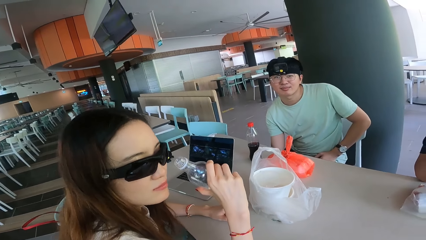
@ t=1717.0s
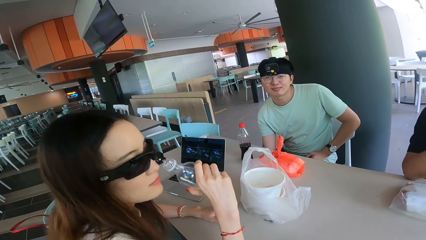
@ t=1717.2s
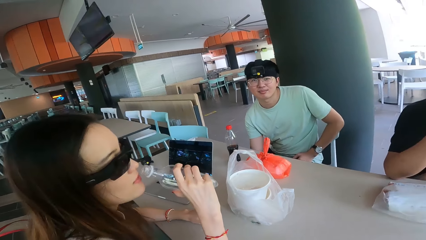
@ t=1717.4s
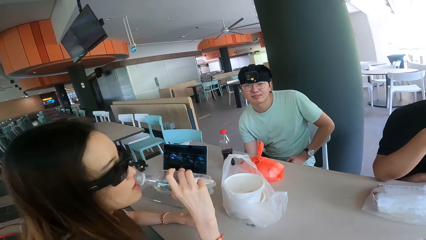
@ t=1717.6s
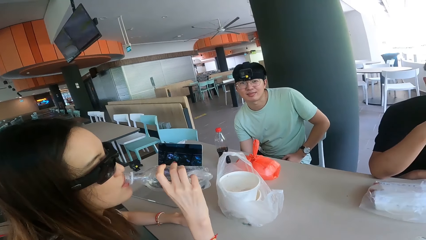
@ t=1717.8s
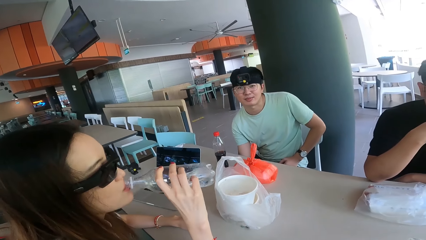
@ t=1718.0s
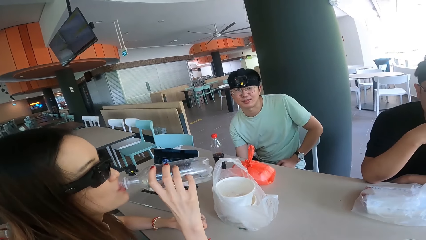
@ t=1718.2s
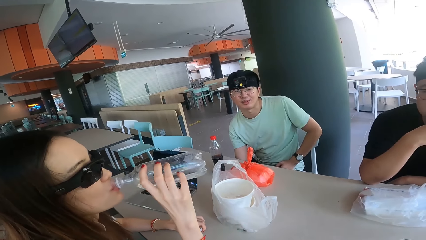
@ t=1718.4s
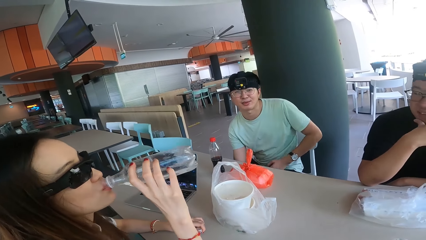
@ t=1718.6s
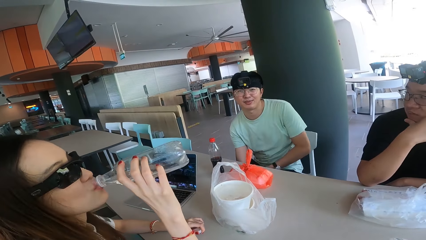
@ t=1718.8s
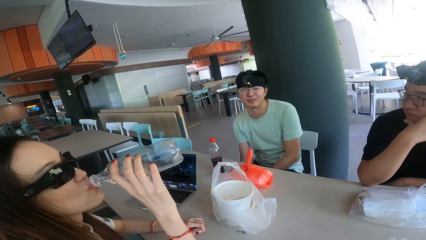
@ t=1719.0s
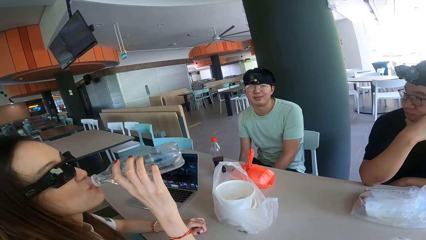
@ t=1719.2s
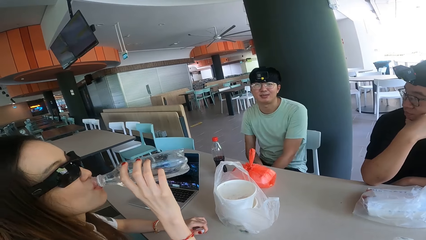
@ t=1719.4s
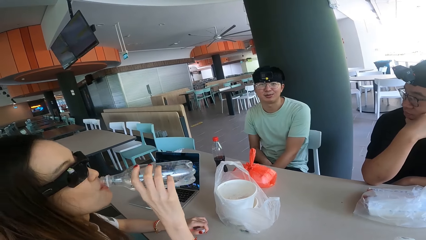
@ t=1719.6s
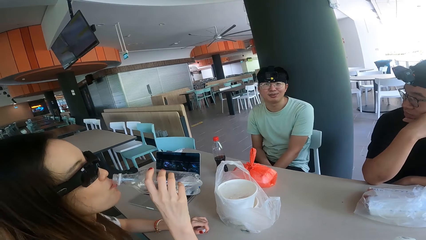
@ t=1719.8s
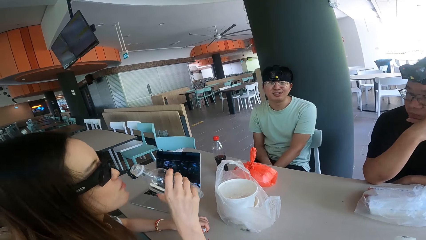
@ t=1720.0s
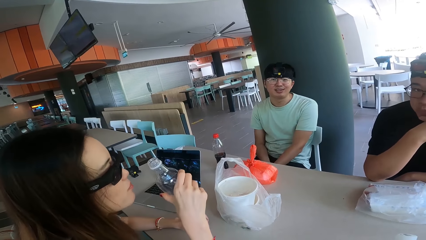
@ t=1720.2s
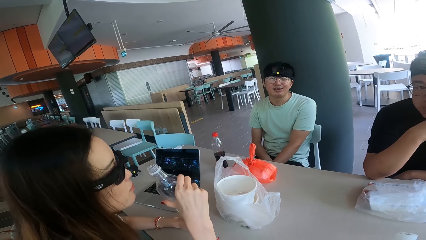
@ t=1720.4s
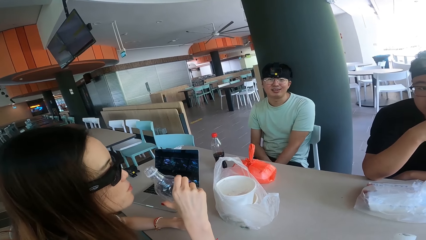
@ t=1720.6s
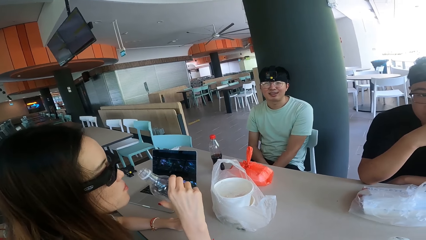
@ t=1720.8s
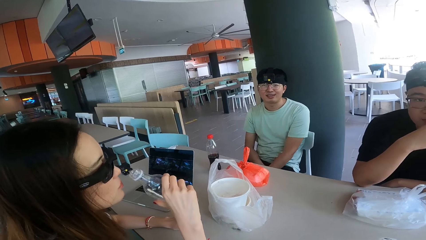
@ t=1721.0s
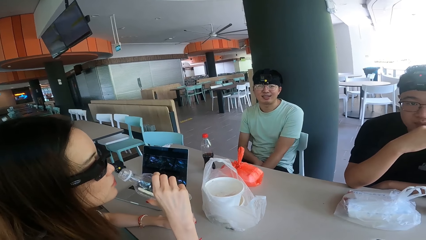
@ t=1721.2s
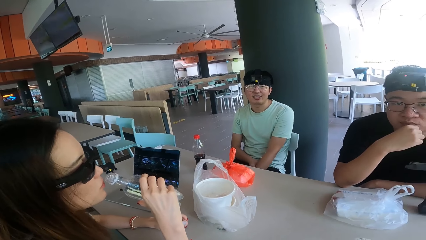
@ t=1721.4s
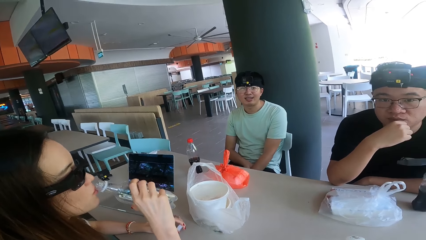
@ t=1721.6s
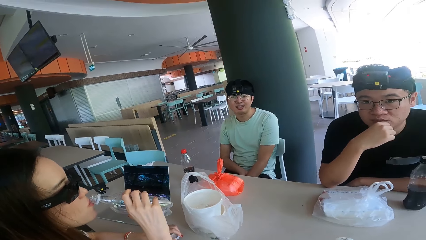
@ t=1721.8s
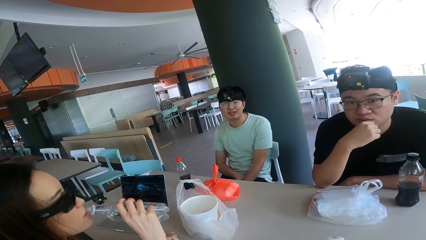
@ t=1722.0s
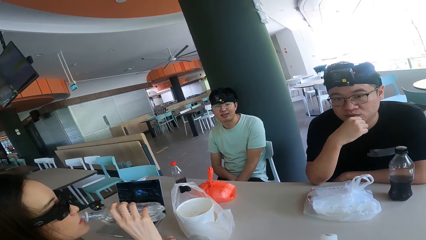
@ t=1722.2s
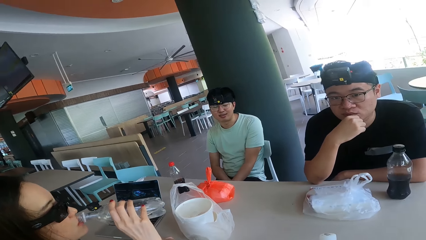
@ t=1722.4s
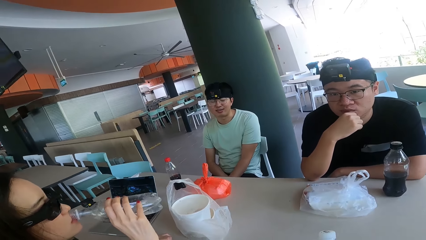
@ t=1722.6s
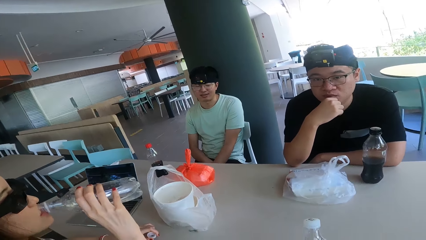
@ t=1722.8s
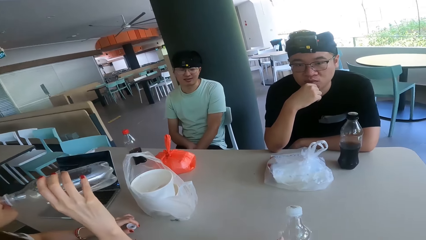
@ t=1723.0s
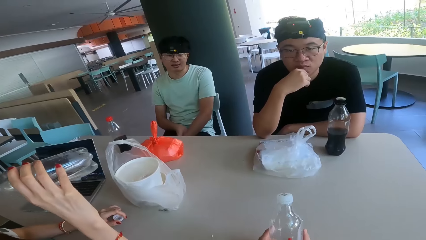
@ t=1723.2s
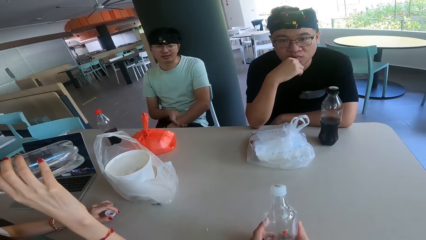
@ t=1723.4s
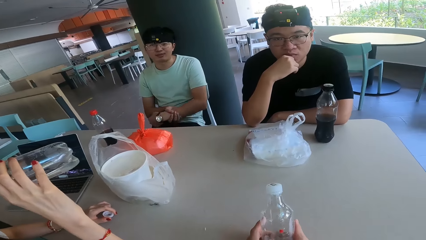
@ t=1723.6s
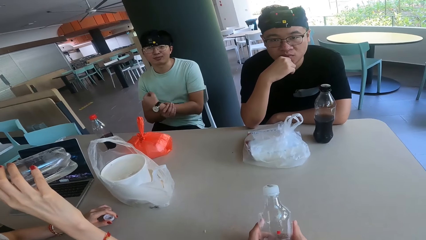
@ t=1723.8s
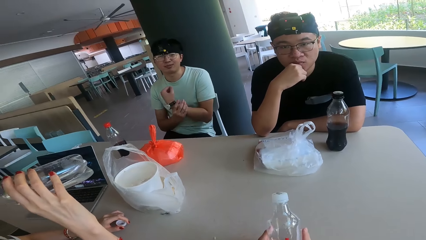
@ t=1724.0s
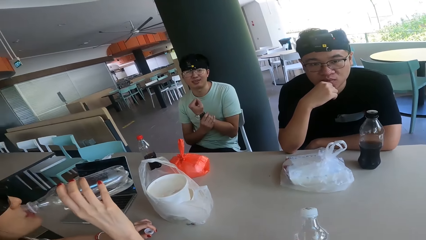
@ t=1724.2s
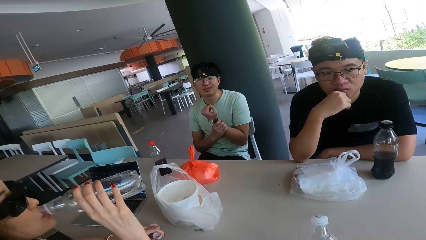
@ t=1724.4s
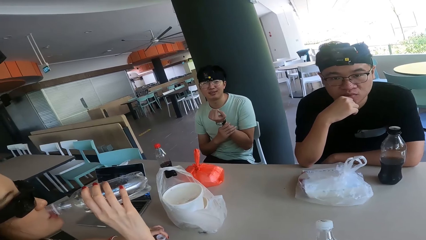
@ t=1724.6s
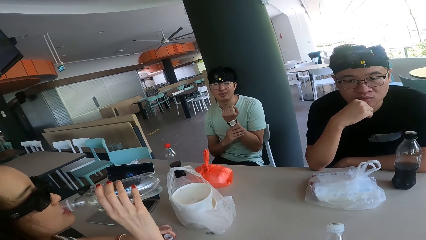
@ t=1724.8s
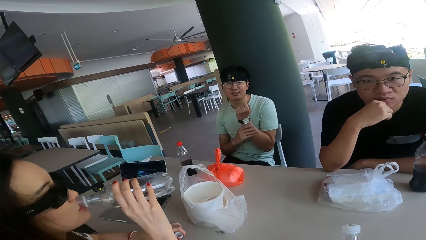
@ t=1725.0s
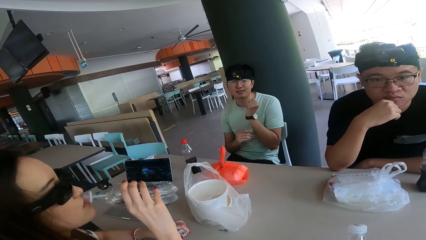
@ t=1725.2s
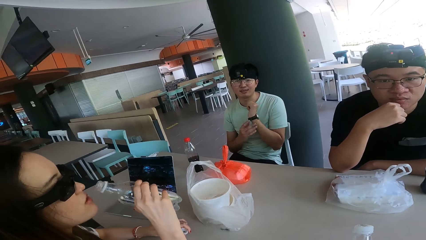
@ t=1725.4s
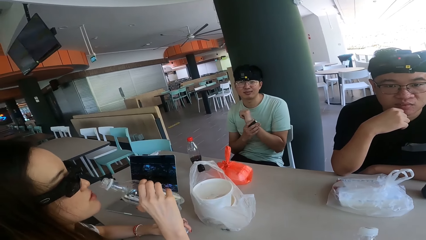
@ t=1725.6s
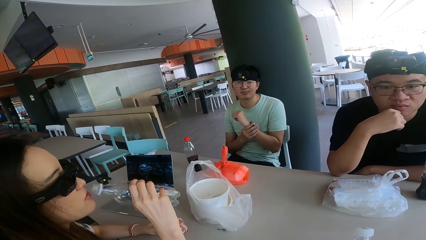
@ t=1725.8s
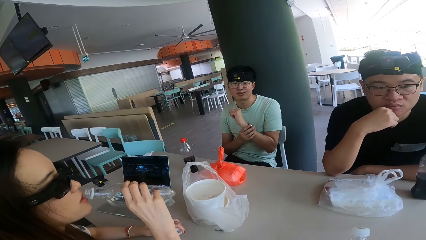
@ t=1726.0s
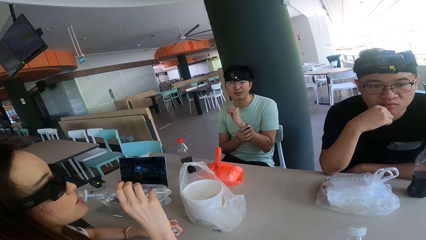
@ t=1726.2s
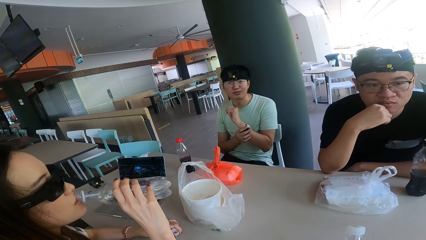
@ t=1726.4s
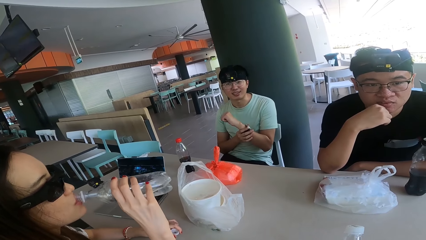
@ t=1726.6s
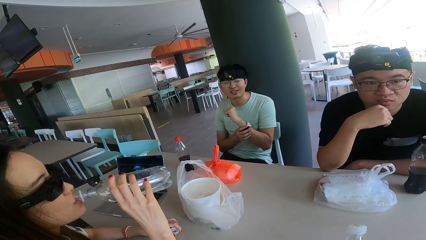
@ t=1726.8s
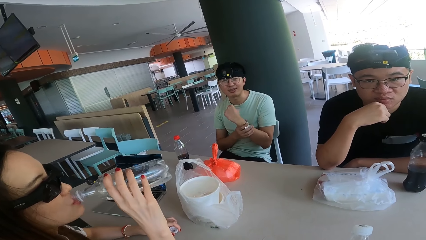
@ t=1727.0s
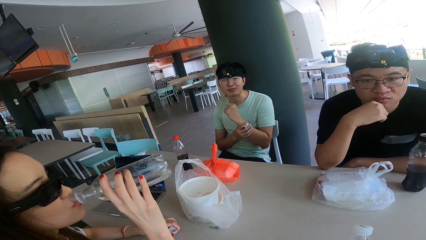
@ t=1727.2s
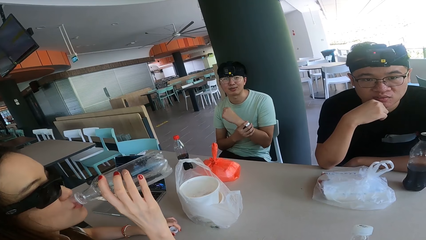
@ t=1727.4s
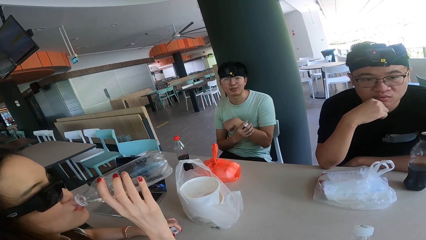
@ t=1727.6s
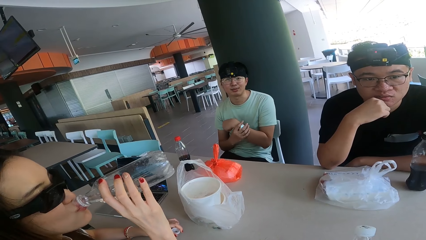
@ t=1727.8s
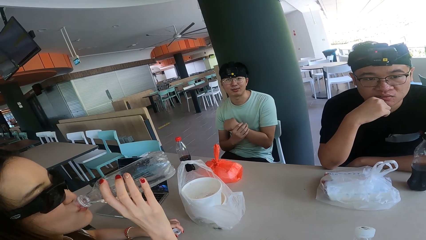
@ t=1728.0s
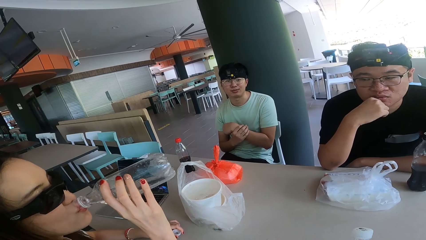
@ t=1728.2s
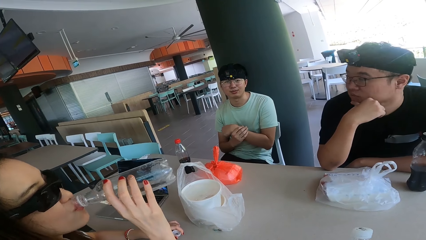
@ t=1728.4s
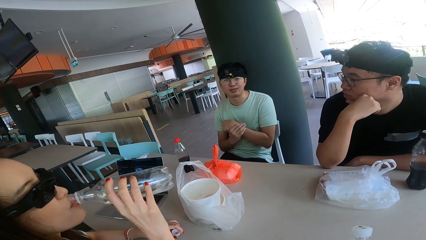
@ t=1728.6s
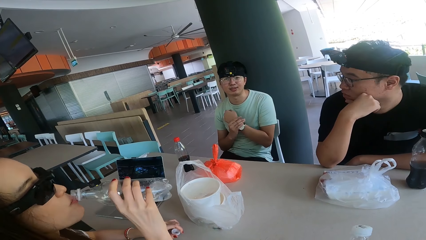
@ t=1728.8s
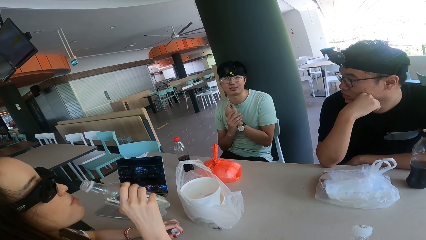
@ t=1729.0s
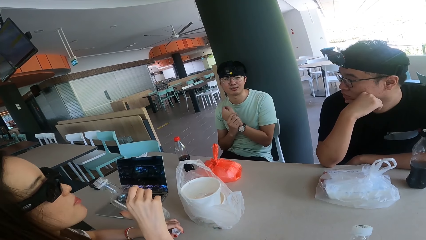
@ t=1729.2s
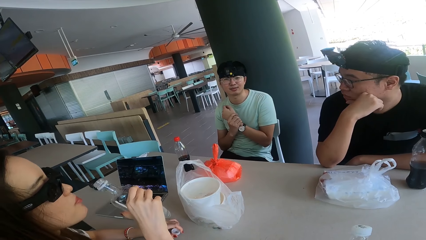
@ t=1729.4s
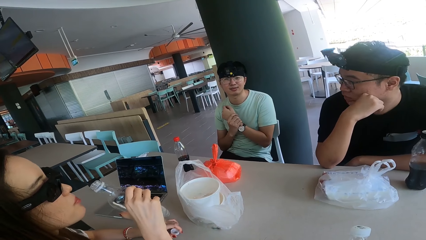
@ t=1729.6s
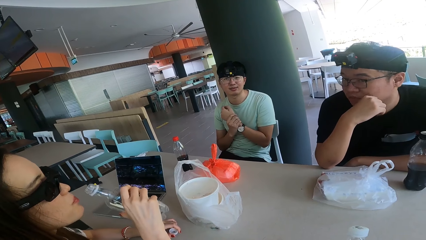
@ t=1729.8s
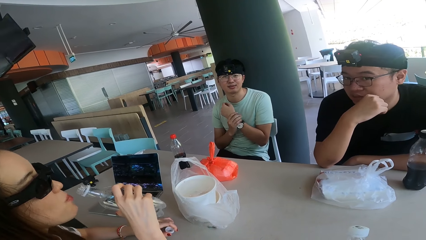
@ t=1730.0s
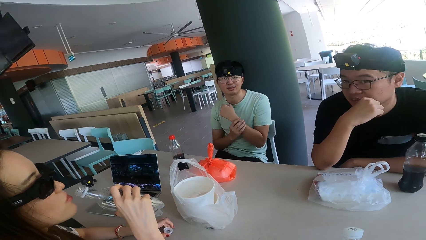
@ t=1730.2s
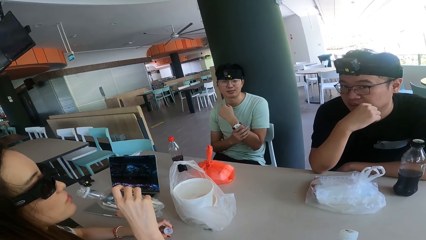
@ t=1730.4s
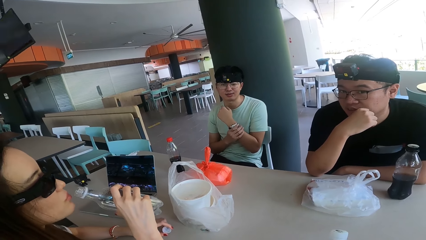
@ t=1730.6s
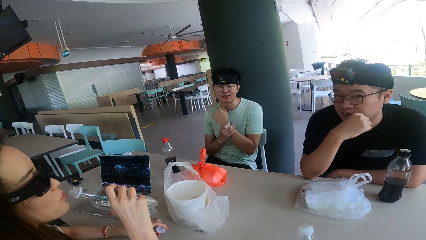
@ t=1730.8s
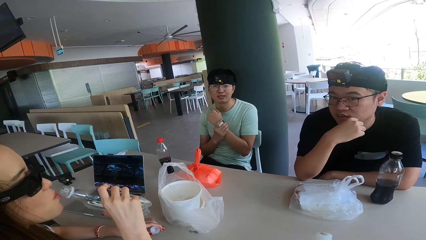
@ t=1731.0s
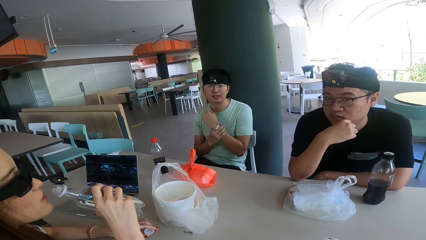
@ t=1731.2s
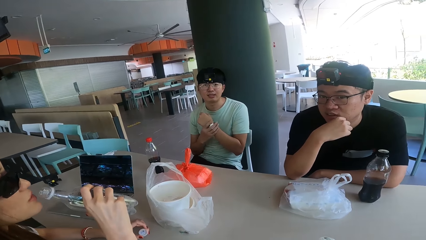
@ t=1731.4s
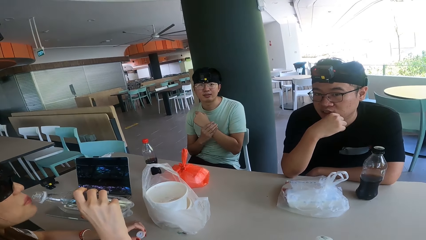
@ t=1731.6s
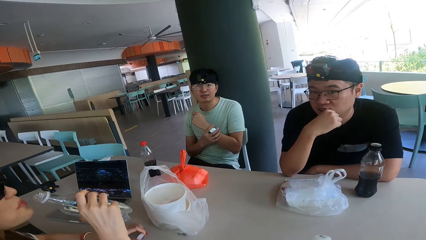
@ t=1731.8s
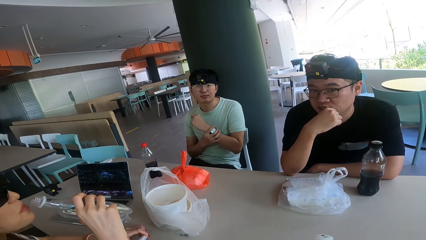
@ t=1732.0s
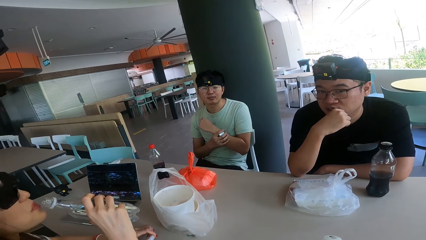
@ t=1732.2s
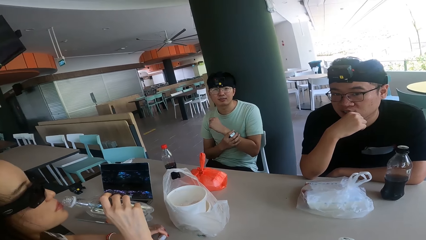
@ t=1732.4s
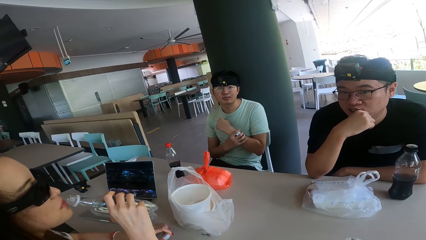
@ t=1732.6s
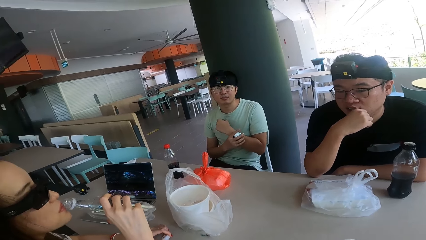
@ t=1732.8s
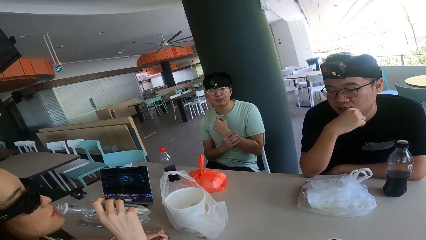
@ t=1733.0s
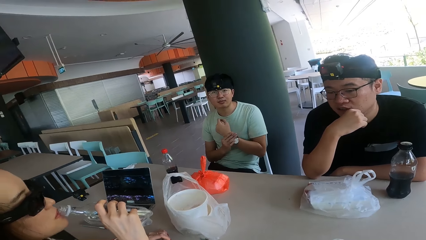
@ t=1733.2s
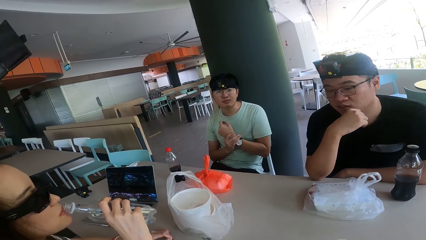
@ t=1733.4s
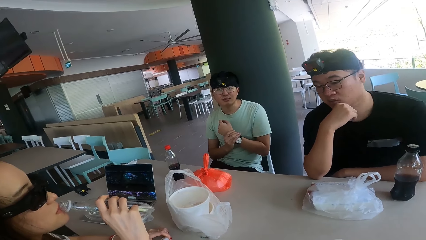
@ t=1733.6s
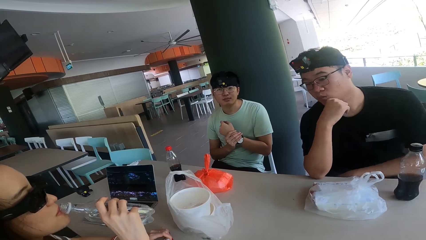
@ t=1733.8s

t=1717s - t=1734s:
A man looks at a person. A woman drinks water in the bottle. Another person drinks water. The man adjusts his watch. The man holds the watch.
